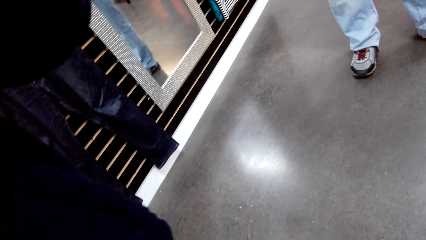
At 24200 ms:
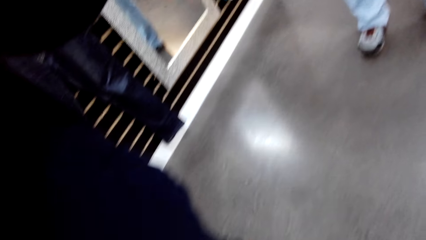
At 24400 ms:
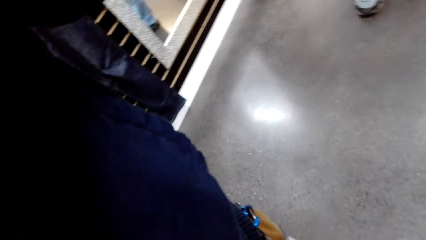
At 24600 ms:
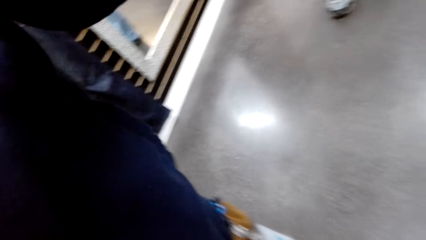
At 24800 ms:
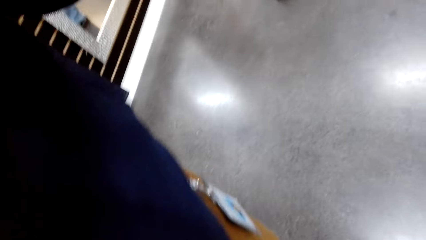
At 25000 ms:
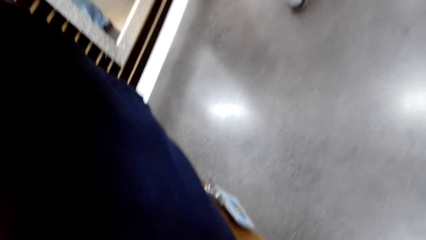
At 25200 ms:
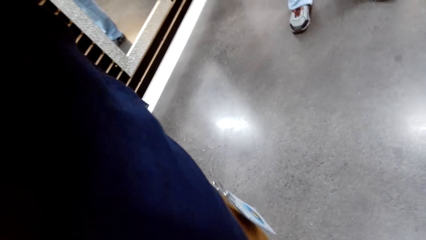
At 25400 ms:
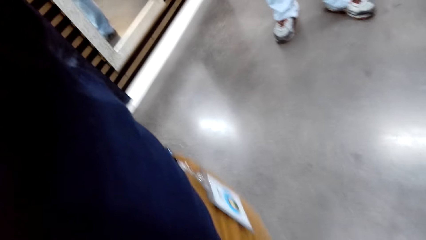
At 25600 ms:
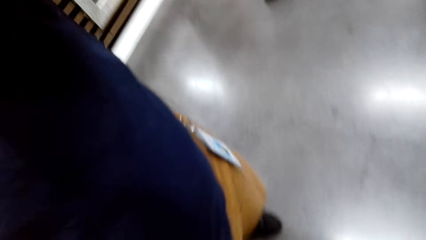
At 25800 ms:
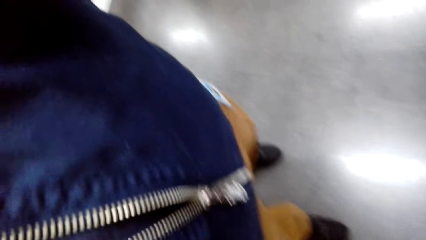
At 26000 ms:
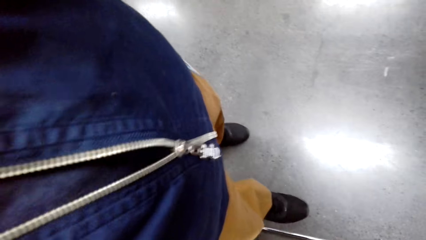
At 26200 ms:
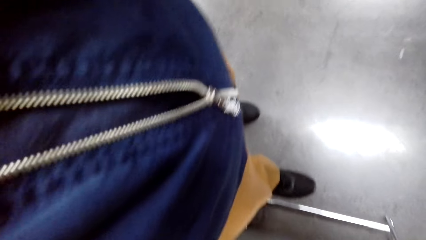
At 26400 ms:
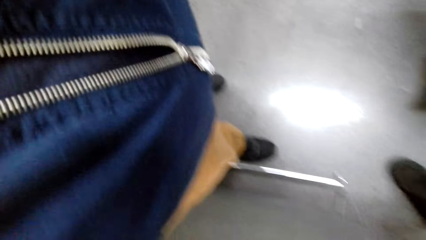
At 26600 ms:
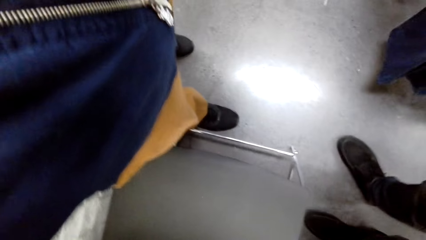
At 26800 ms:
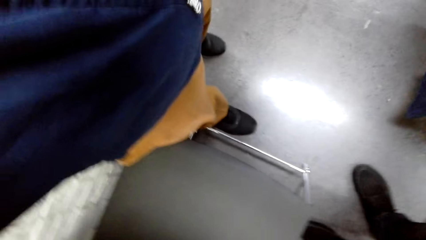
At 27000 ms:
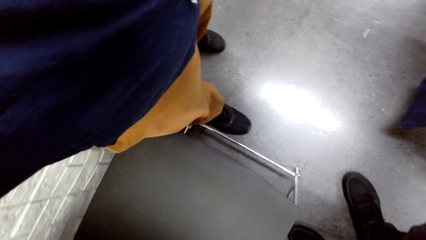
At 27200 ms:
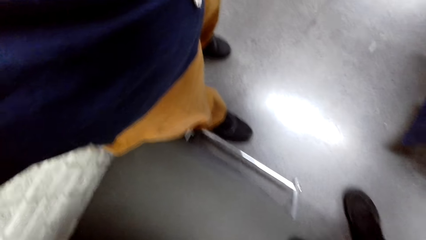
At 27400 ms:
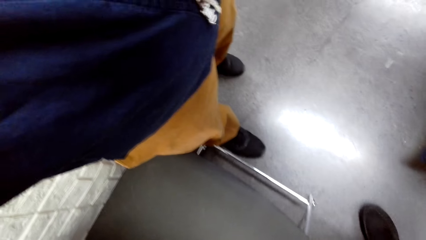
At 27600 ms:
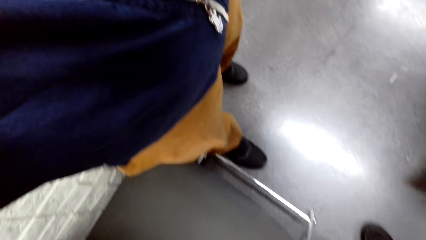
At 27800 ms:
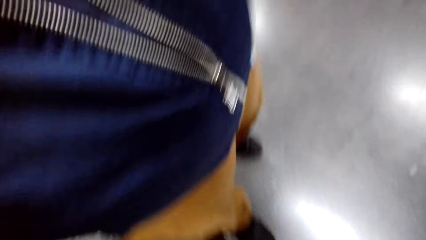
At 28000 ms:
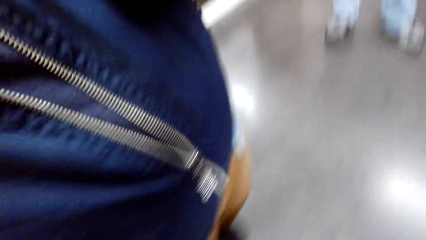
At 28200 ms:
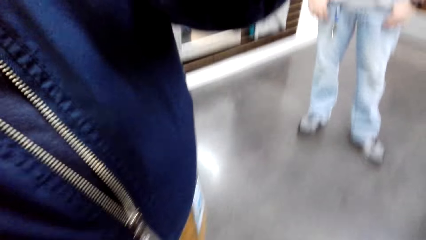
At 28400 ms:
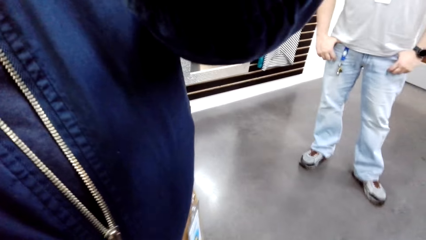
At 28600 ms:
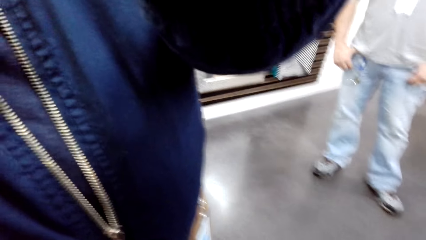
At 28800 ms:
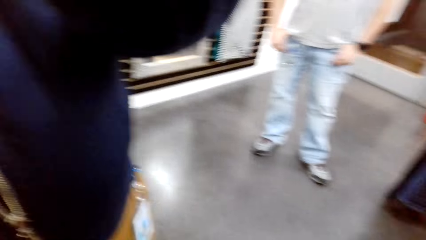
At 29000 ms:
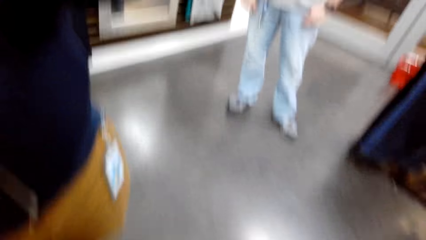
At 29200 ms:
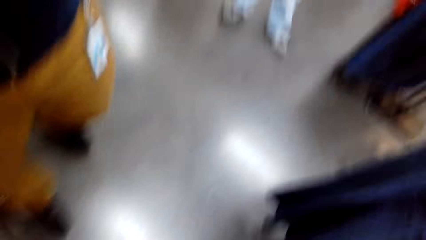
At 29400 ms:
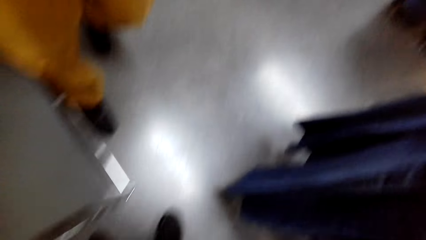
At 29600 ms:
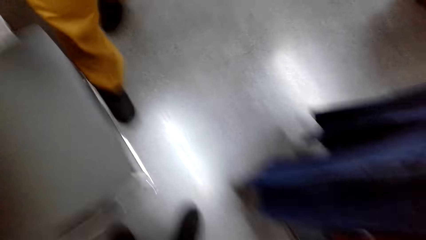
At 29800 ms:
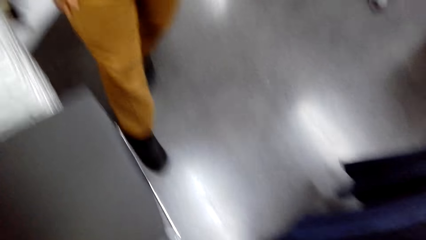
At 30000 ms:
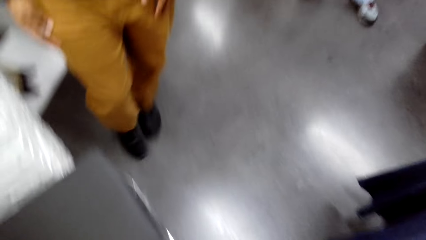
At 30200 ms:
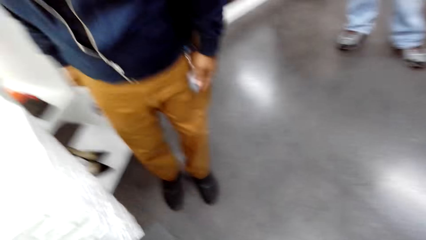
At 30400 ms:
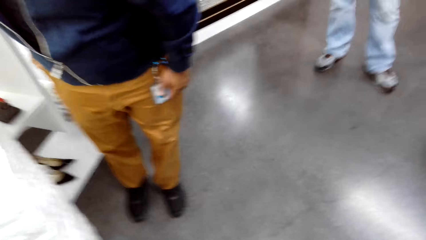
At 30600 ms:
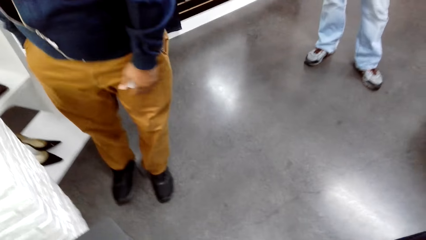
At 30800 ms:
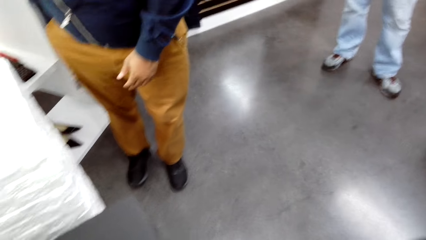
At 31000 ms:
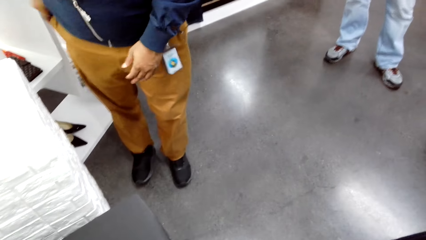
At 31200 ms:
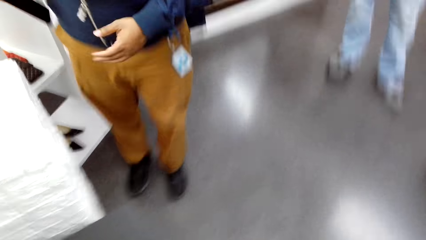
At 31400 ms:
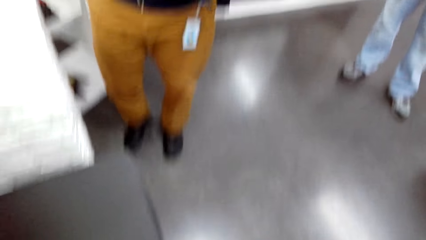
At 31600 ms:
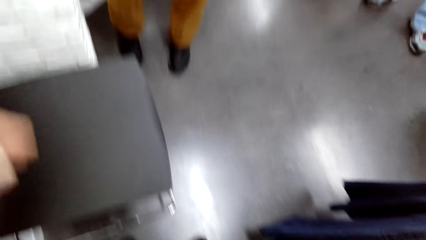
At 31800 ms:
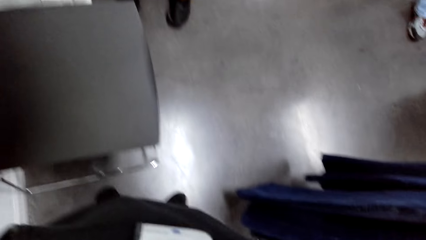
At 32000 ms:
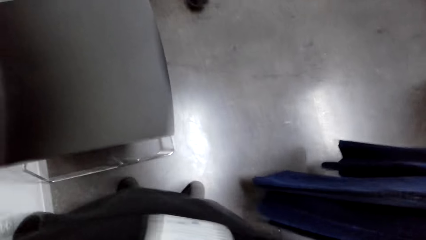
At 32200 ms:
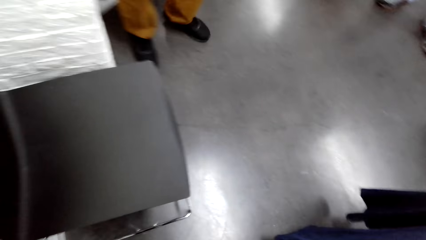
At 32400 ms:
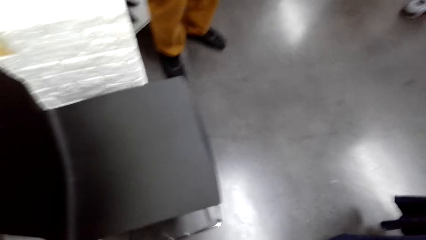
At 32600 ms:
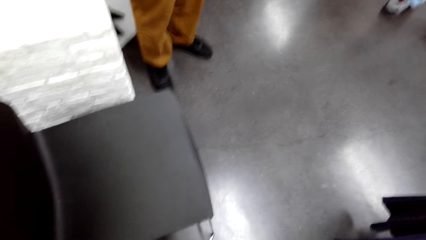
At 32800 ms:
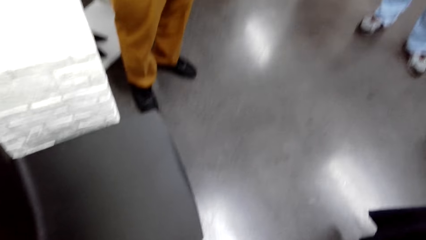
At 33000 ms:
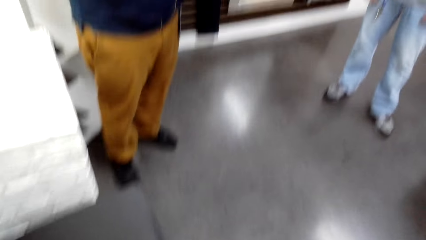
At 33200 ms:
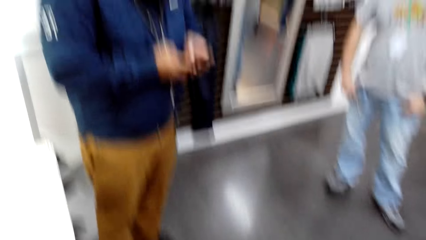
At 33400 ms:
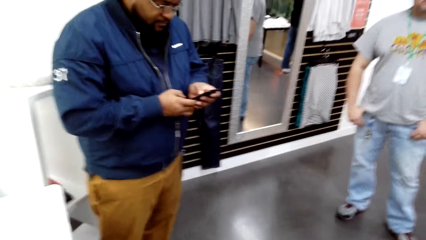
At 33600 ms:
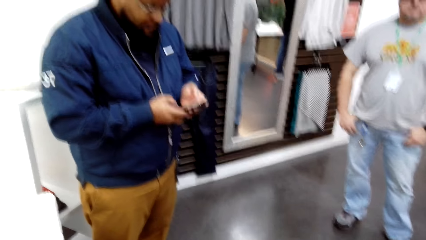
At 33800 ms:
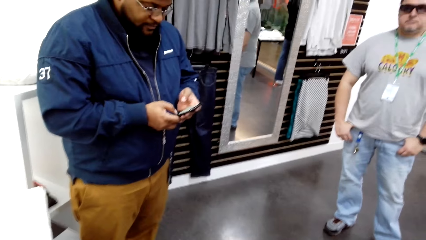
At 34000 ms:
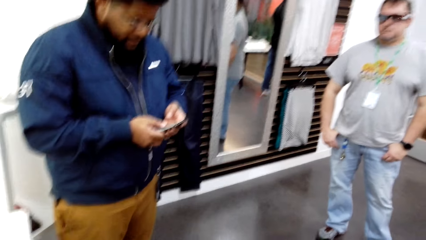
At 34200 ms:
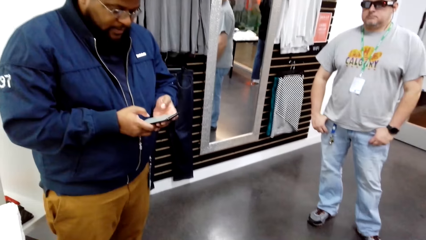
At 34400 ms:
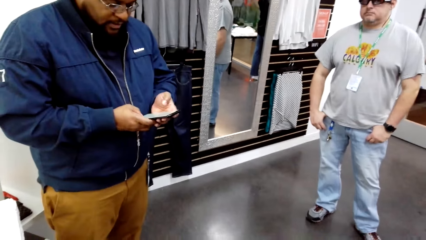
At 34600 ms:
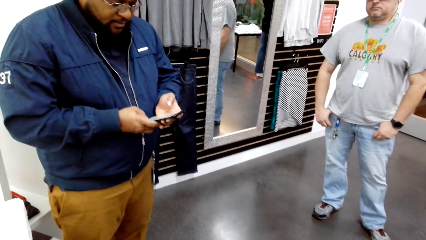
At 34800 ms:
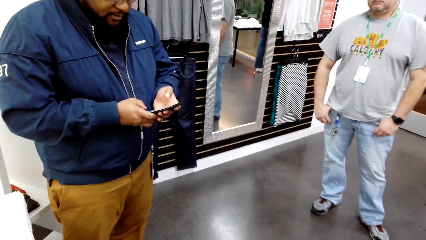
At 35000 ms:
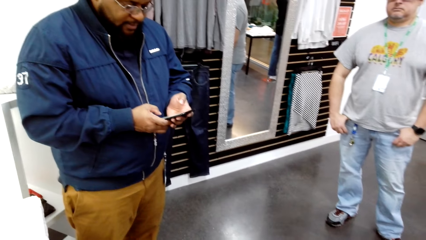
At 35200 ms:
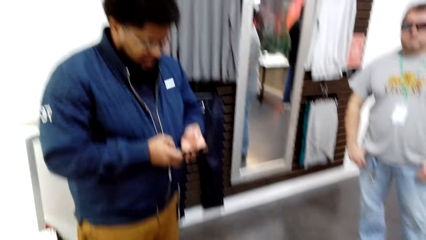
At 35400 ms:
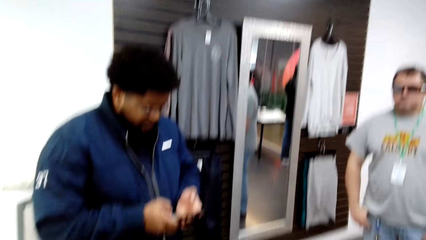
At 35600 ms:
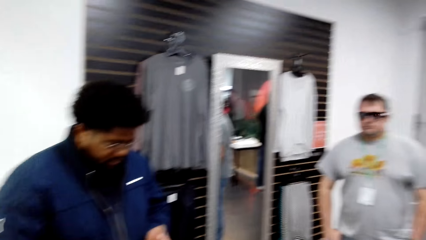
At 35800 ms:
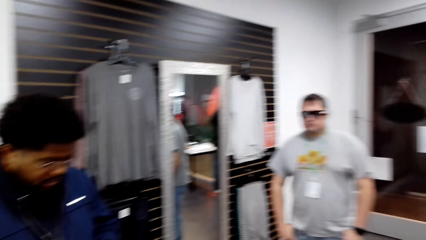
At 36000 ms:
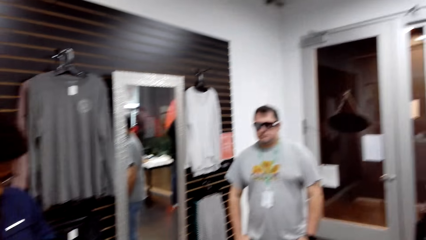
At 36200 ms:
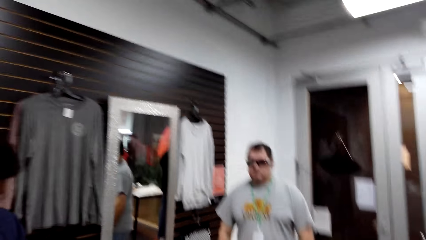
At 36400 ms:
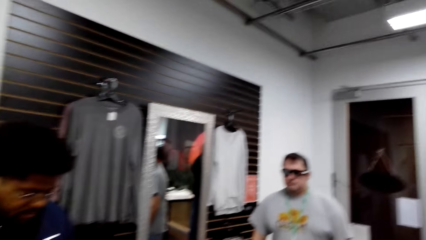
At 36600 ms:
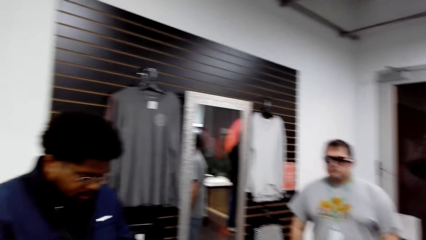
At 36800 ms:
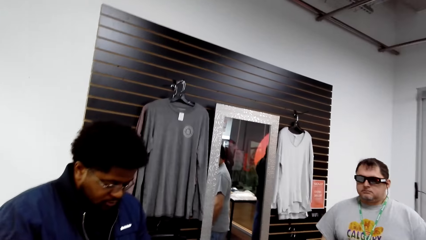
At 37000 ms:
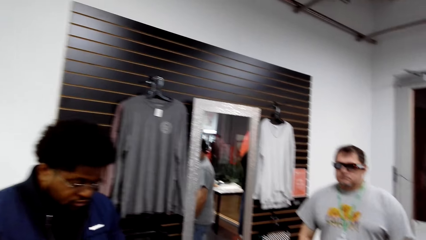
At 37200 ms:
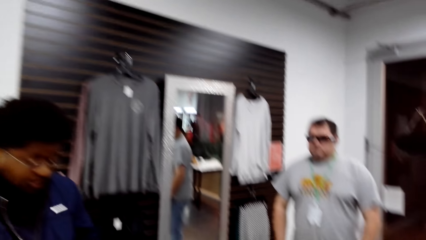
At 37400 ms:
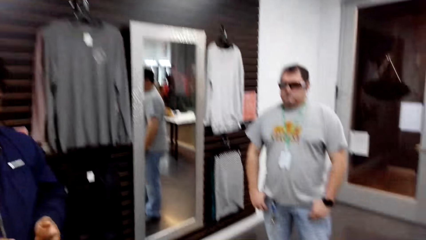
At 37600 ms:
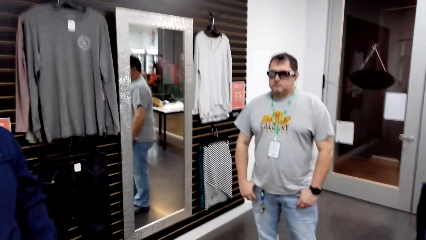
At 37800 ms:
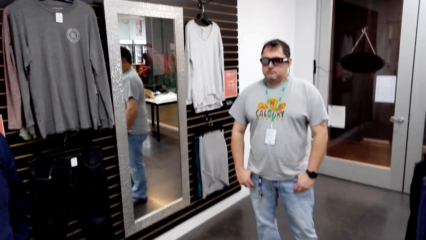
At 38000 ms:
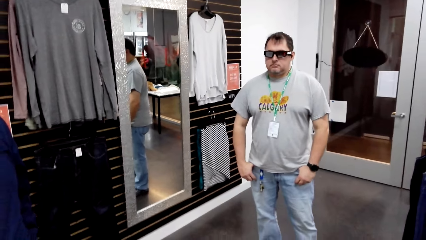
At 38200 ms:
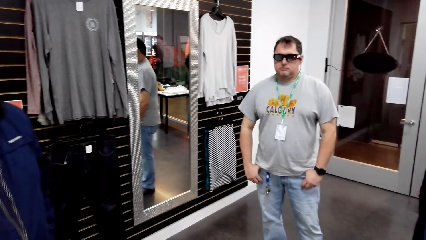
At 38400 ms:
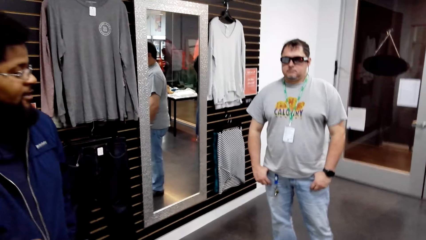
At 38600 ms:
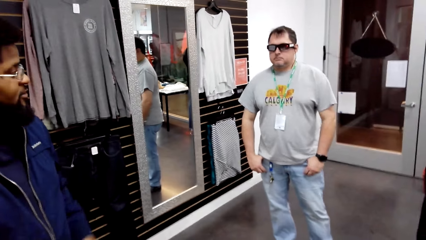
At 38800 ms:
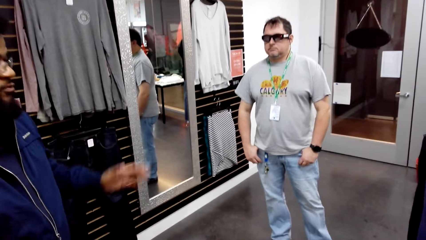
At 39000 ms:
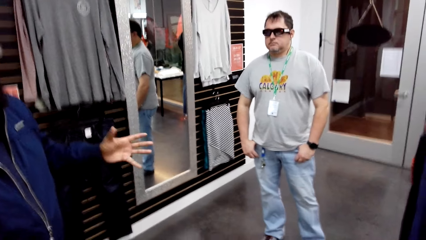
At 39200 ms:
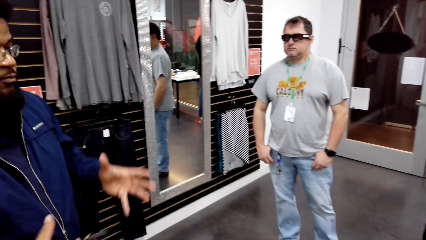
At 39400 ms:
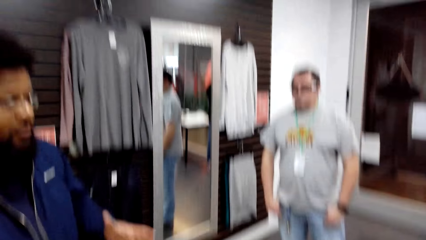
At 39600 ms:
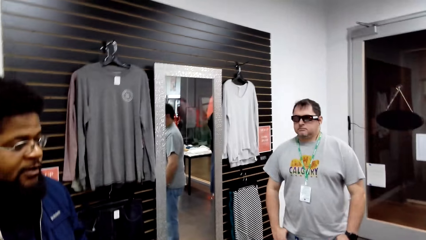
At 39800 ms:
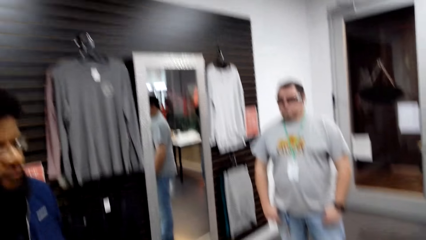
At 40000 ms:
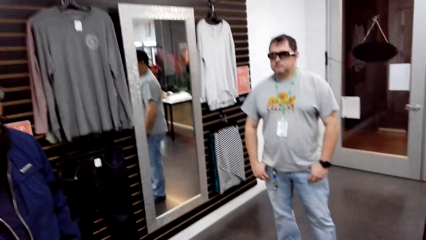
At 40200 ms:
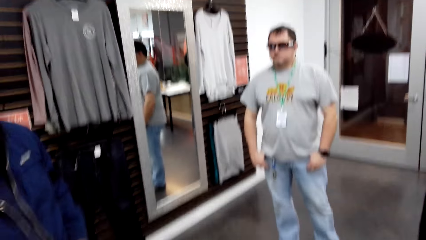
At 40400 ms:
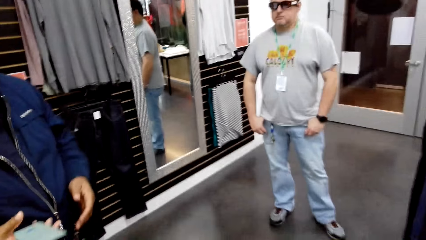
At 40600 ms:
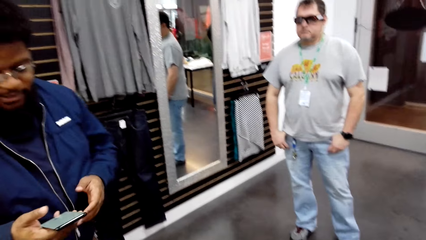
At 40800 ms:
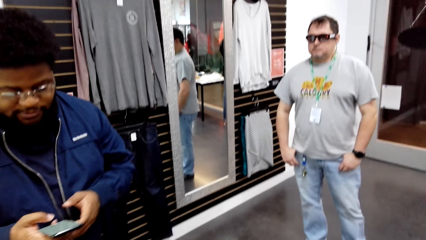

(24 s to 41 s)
The camera wearer looks around. A man steps backwards from the camera wearer. The man picks a phone out of his pocket. The camera wearer adjusts the camera on his head. The man uses his phone. Another man stands in the room. The first man holds the phone. The camera wearer looks around. The other man converses with the first man and the camera wearer.
